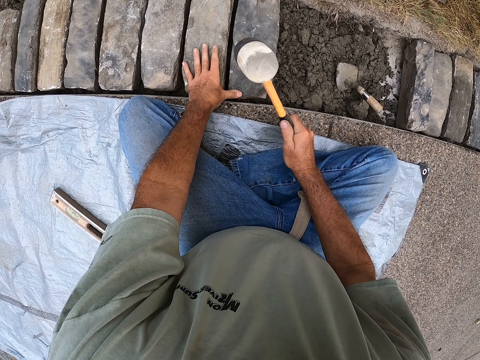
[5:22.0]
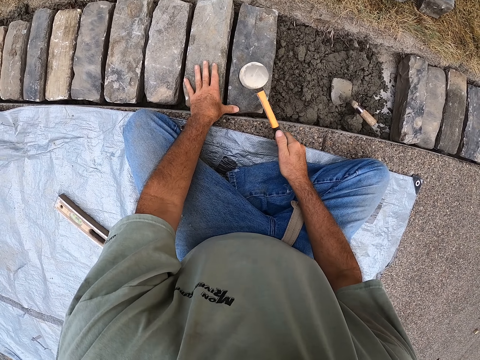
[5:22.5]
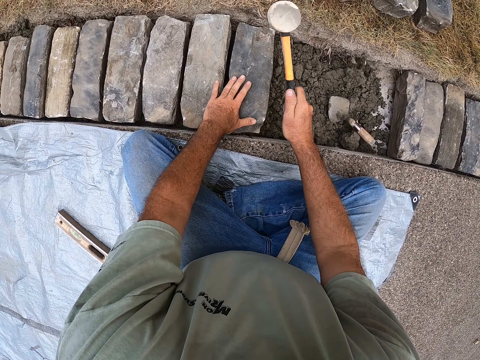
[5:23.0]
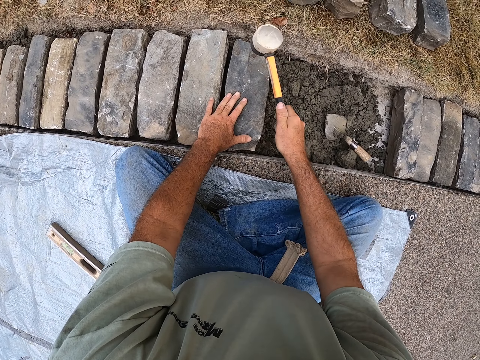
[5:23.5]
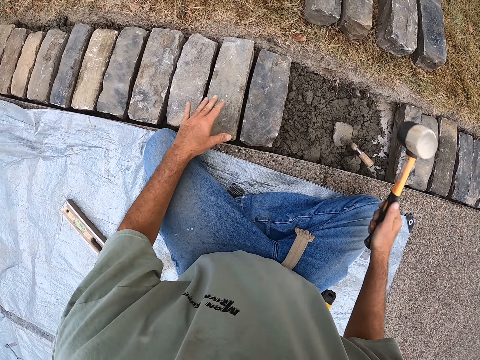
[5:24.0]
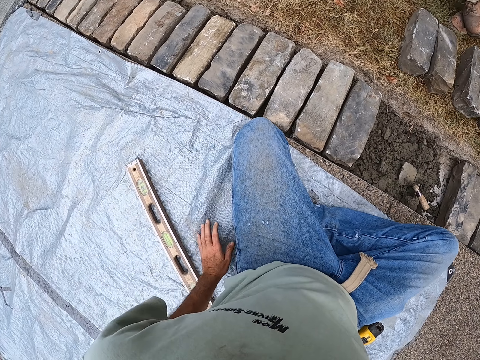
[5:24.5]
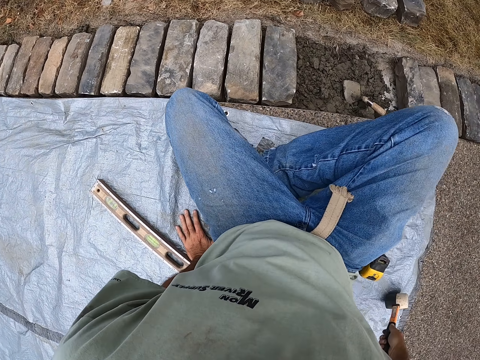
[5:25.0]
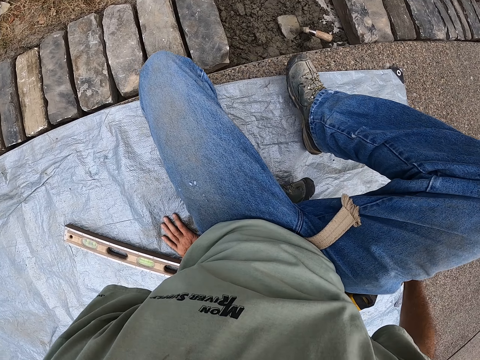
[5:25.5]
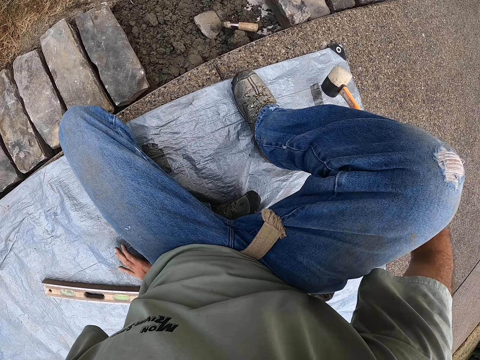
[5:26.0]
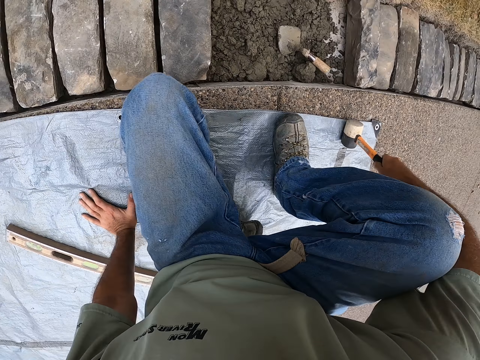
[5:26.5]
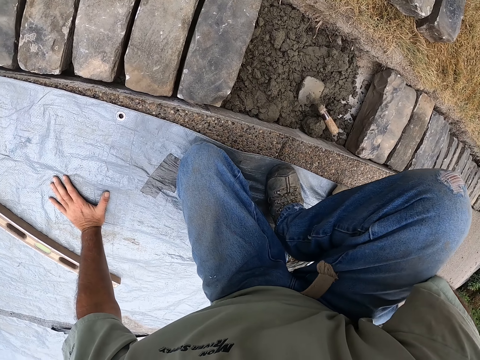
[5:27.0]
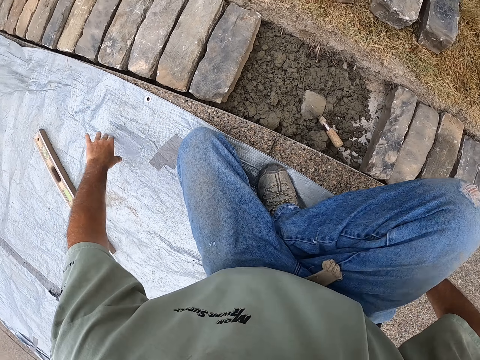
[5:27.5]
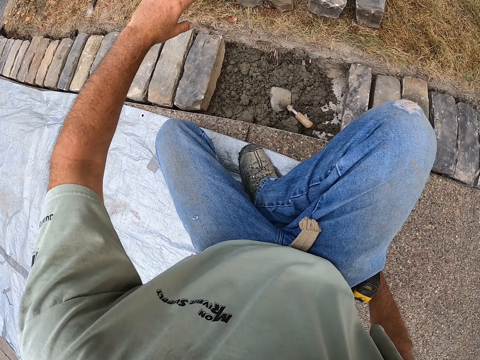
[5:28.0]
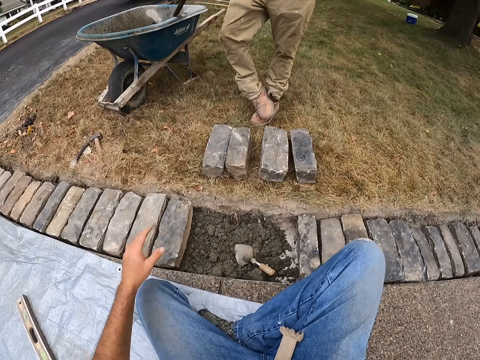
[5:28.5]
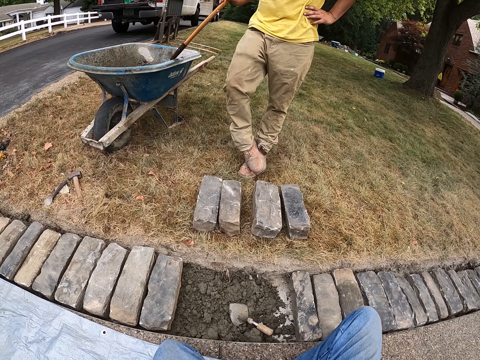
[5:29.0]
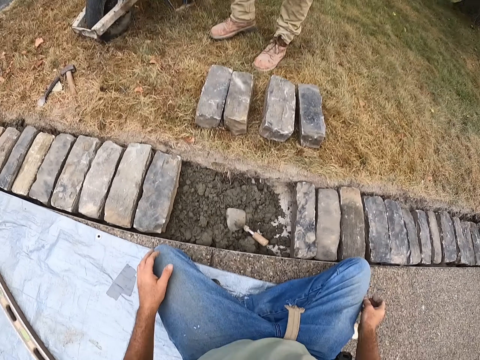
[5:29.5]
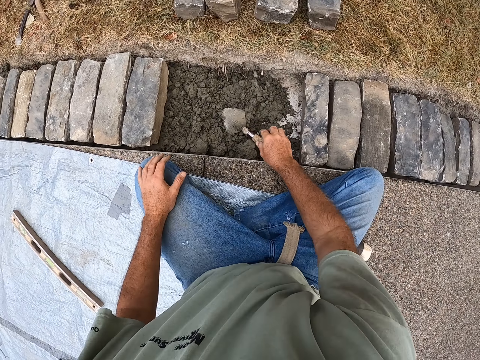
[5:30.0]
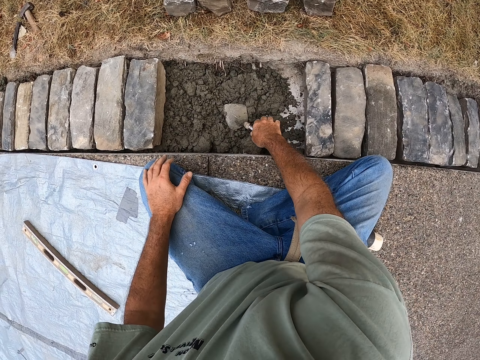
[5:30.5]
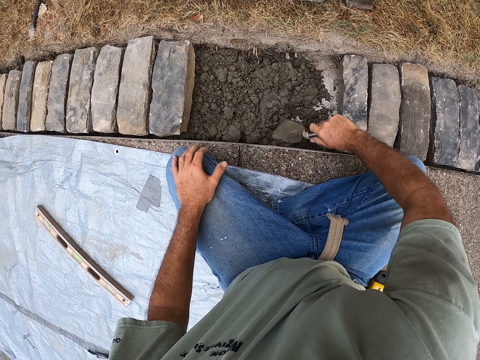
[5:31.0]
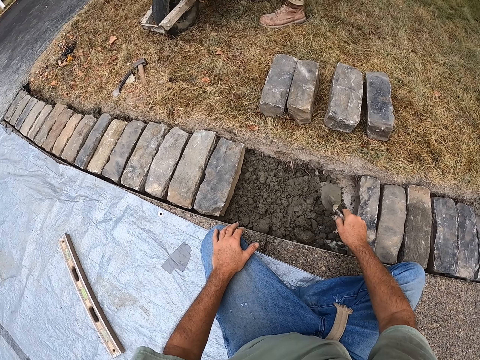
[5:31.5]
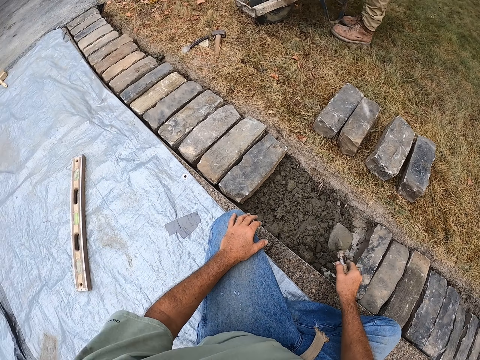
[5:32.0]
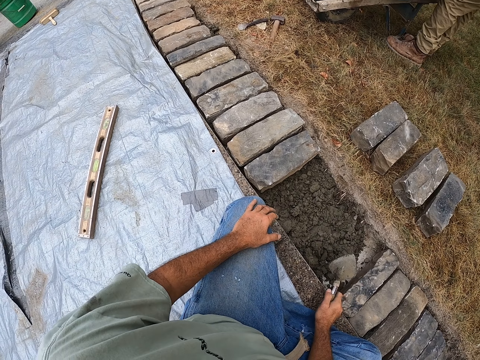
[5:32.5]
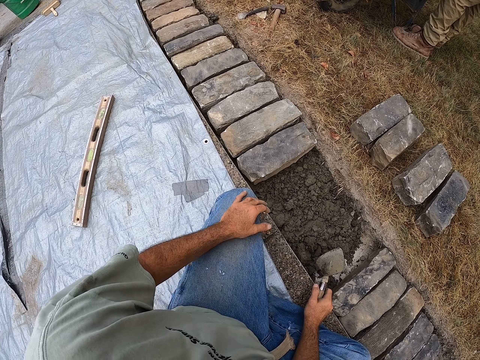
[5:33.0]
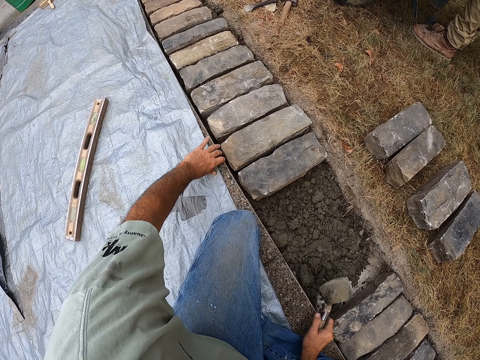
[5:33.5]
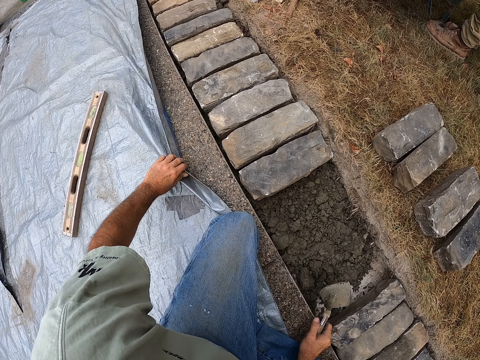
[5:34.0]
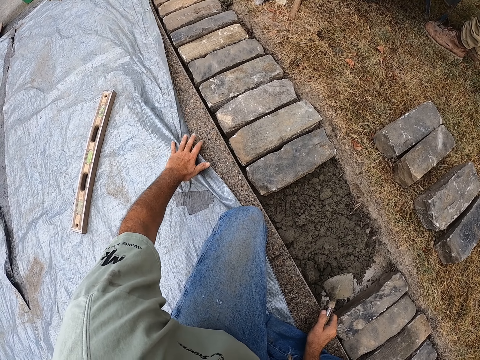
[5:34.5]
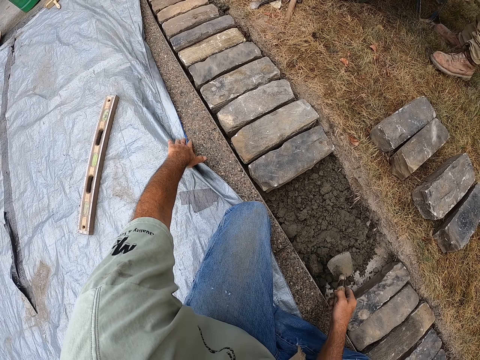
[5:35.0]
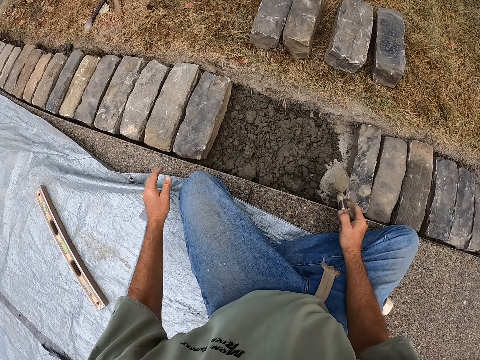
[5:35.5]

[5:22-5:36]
The camera wearer hits the brick with the rock hammer in the ditch. They move on the tent cloth. They look around the compound. They pick up the trowel from the ditch. They spread concrete with the trowel. They move the tent cloth on the road.

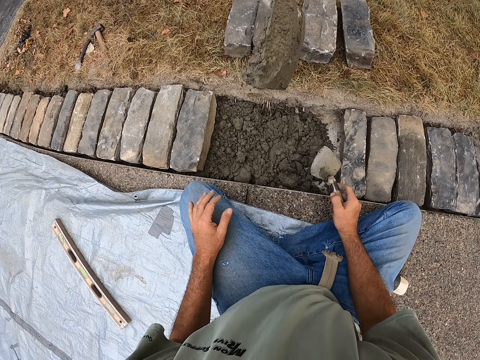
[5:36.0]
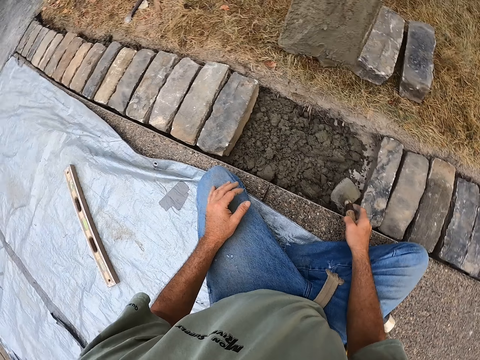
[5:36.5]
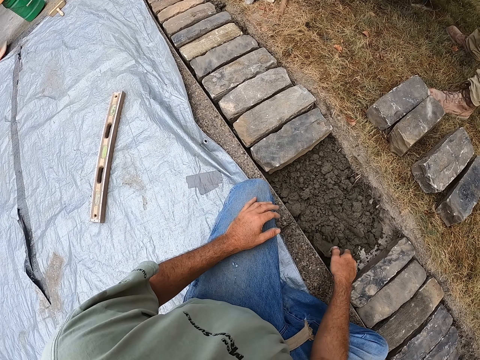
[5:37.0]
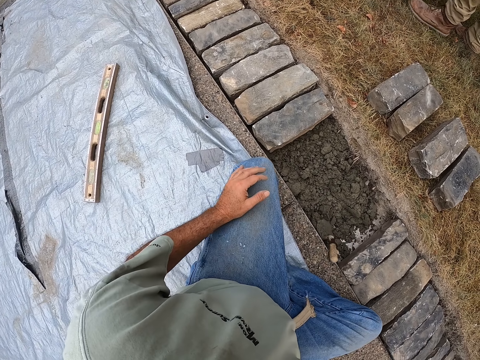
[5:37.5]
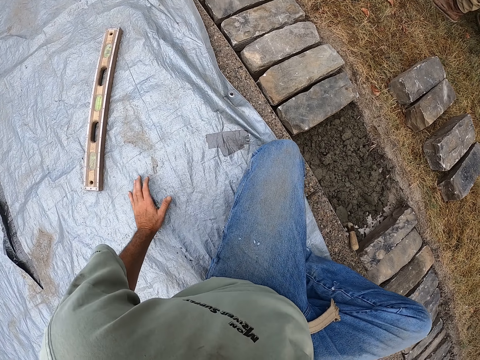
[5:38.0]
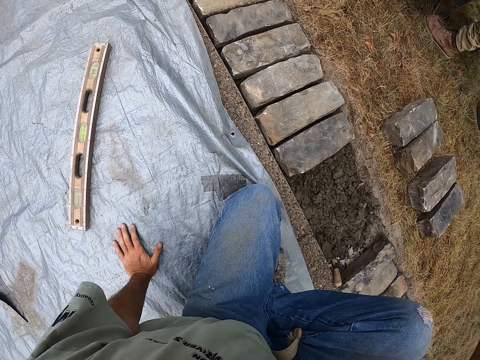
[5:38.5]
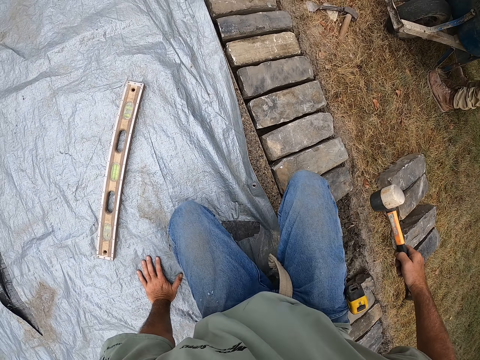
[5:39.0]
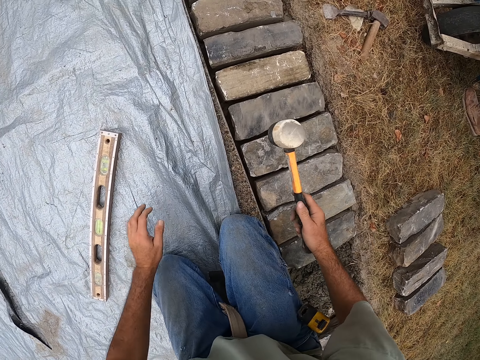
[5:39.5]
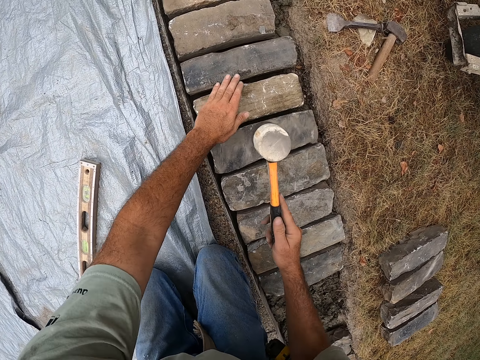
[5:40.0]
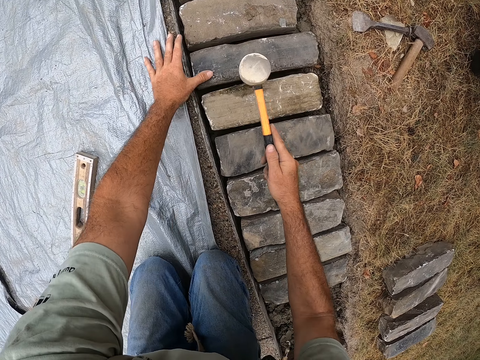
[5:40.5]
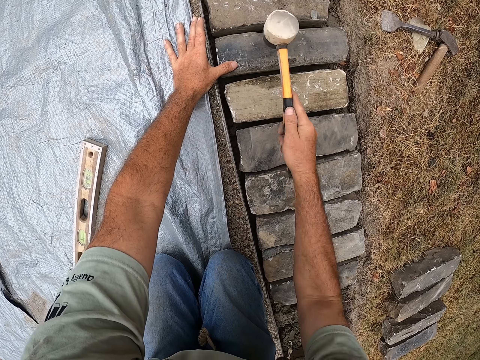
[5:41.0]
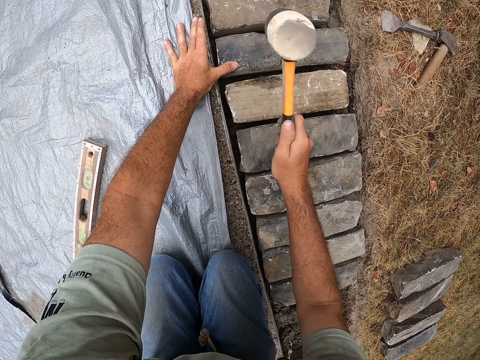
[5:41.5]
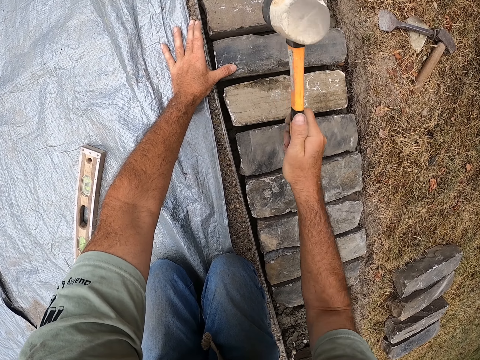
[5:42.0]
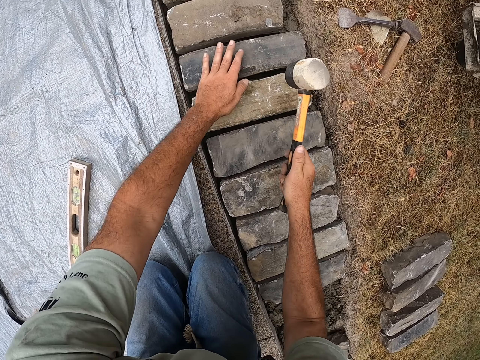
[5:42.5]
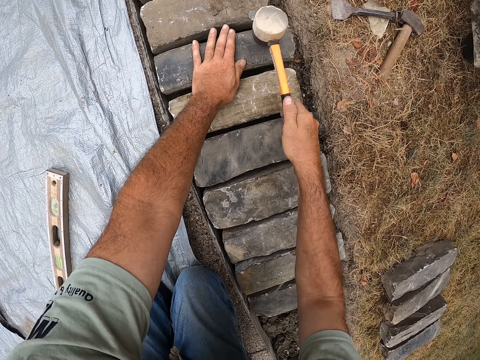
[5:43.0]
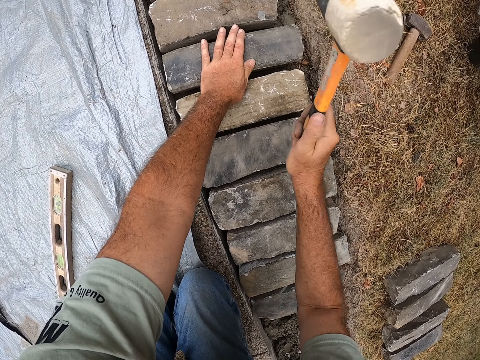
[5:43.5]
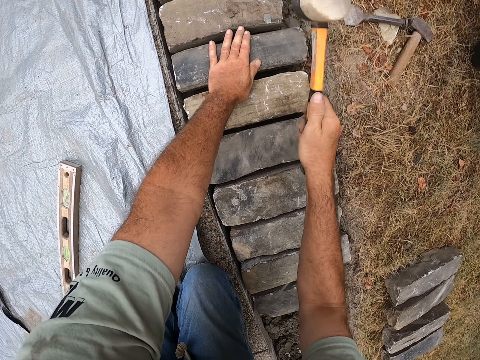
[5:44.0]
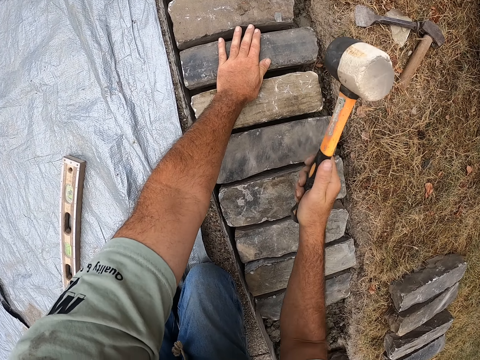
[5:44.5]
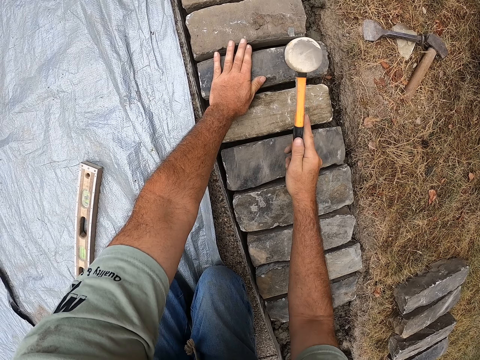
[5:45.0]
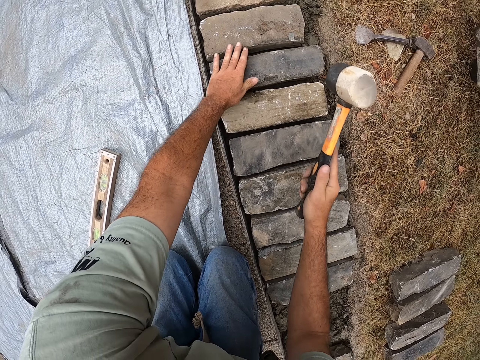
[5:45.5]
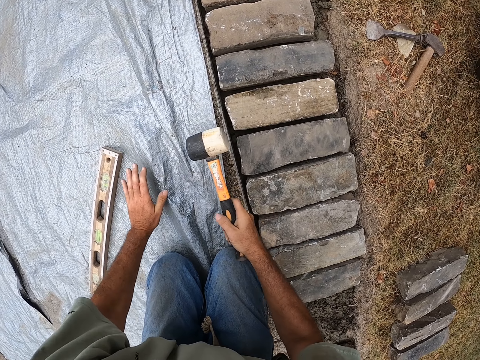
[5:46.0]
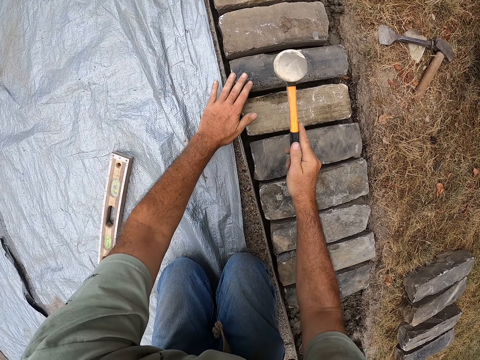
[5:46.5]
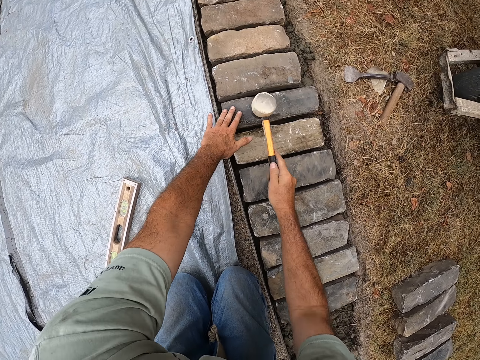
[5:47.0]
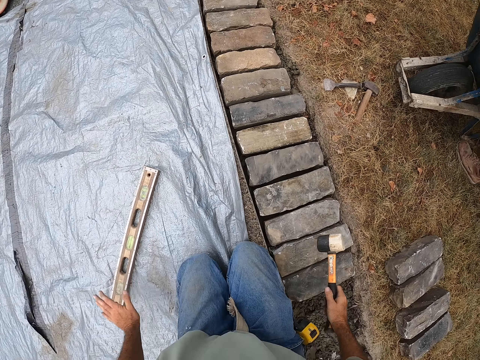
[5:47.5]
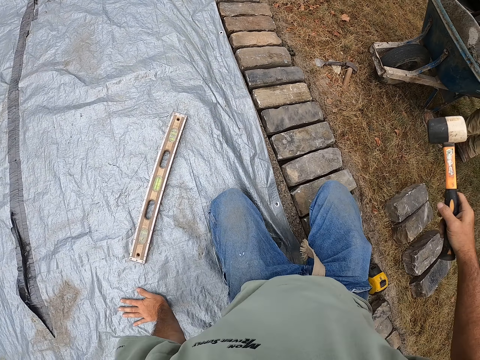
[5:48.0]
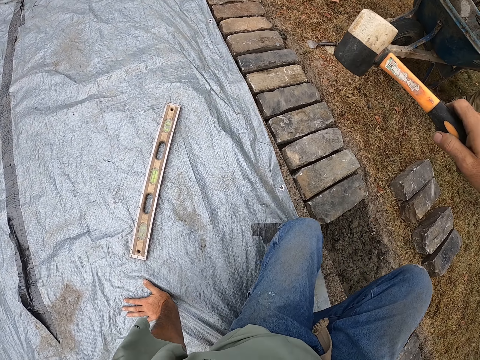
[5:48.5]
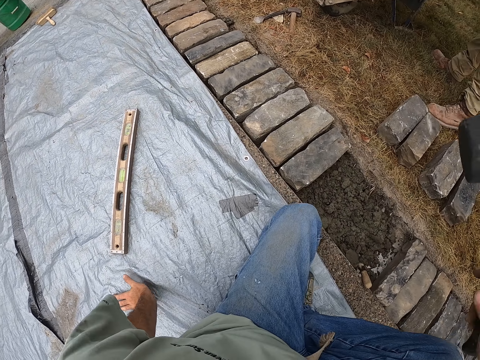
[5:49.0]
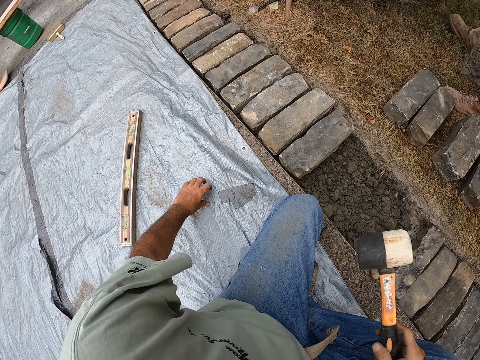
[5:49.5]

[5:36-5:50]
A person pours the mortar in the ditch. The camera wearer kneels on the tent cloth. They hold the bricks in the ditch. They hit the brick with the rock hammer in the ditch.
